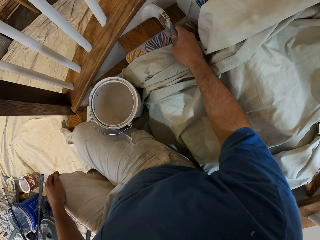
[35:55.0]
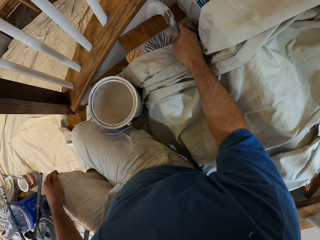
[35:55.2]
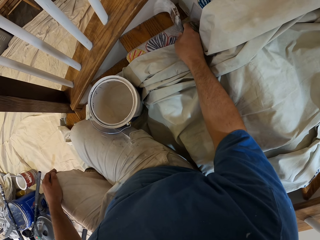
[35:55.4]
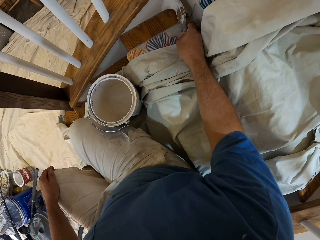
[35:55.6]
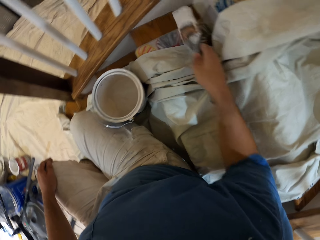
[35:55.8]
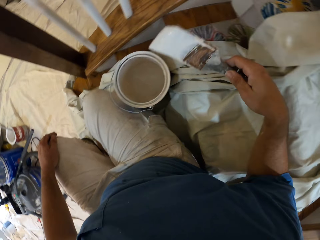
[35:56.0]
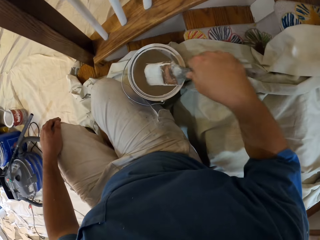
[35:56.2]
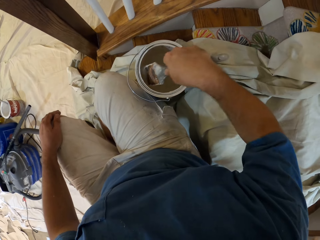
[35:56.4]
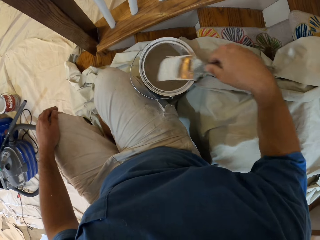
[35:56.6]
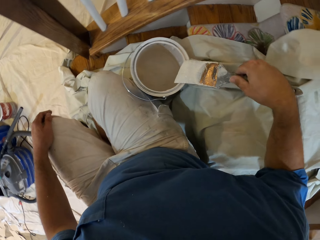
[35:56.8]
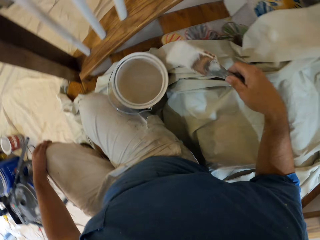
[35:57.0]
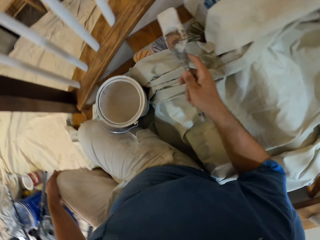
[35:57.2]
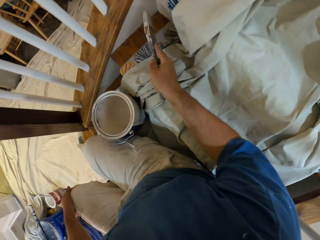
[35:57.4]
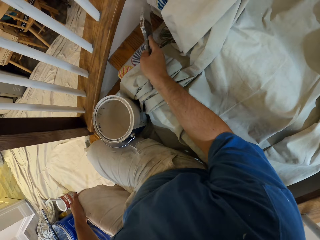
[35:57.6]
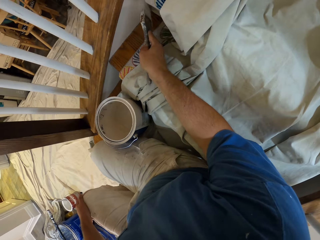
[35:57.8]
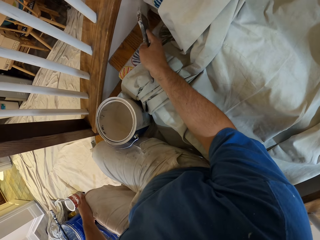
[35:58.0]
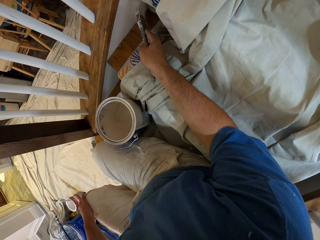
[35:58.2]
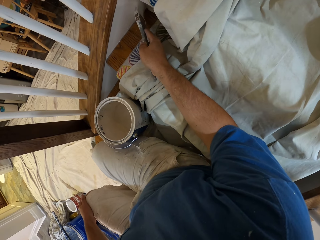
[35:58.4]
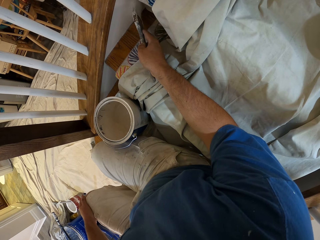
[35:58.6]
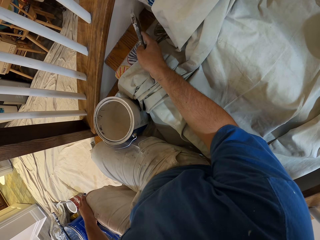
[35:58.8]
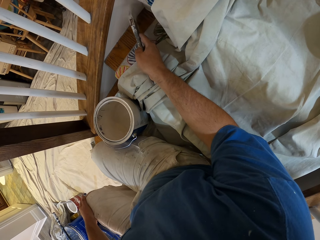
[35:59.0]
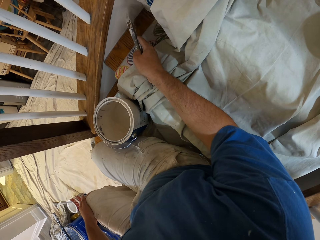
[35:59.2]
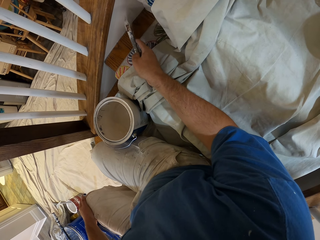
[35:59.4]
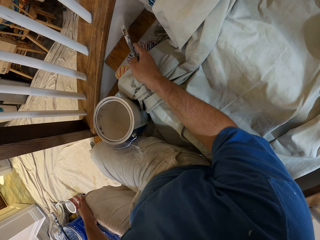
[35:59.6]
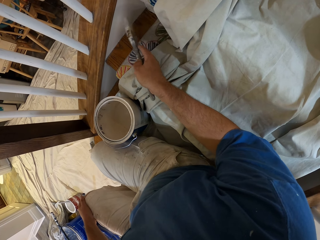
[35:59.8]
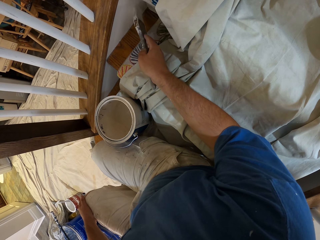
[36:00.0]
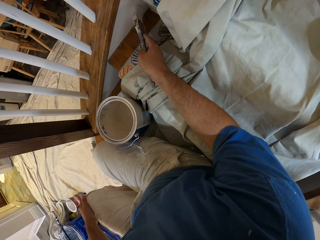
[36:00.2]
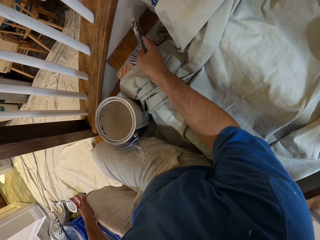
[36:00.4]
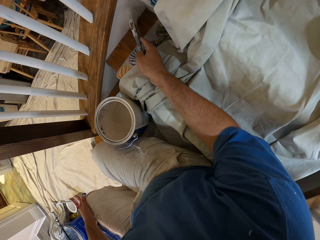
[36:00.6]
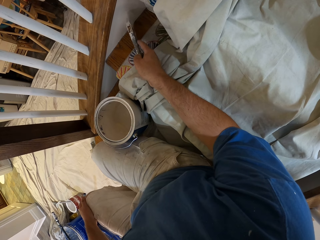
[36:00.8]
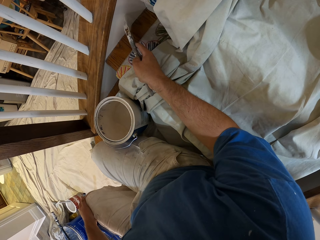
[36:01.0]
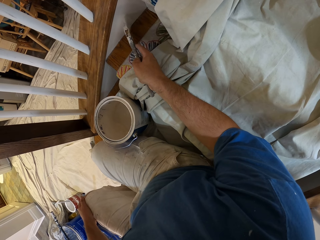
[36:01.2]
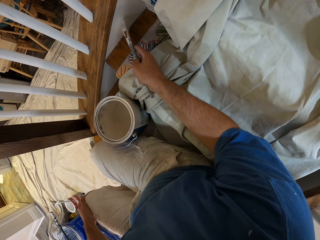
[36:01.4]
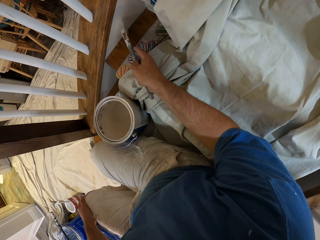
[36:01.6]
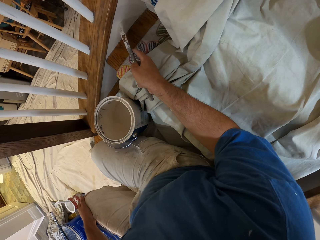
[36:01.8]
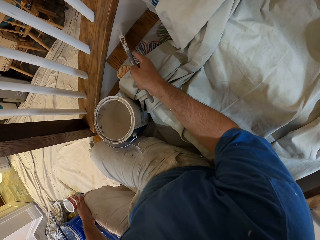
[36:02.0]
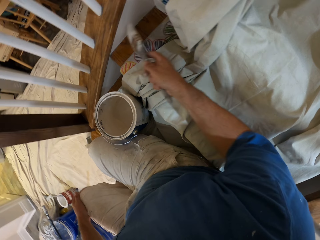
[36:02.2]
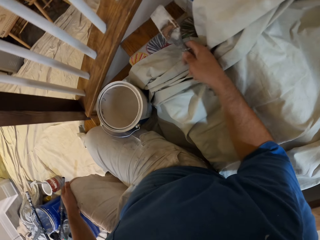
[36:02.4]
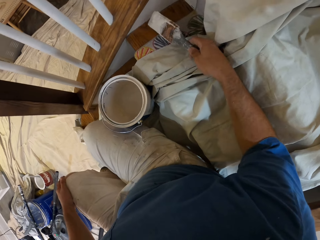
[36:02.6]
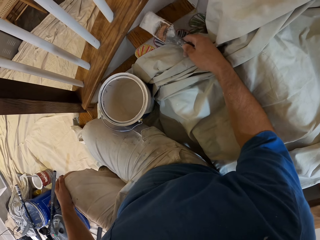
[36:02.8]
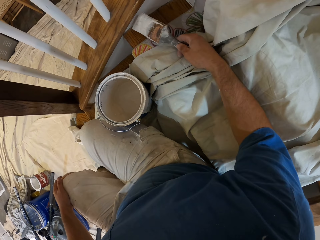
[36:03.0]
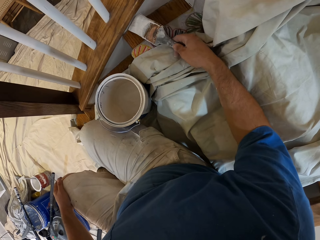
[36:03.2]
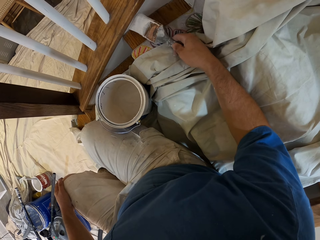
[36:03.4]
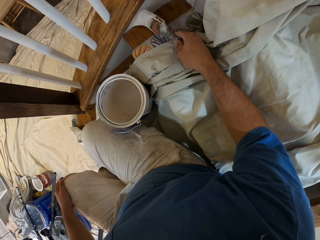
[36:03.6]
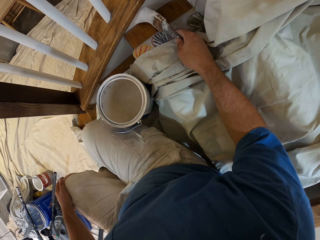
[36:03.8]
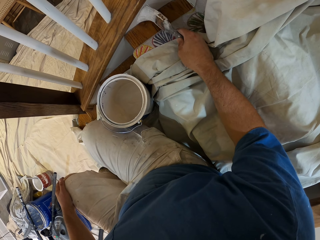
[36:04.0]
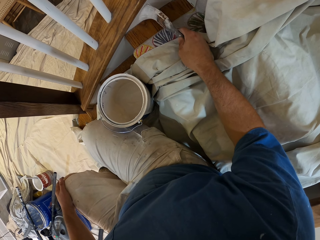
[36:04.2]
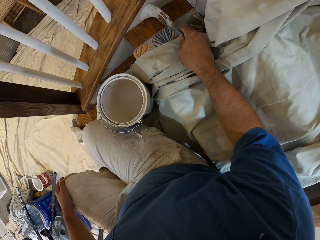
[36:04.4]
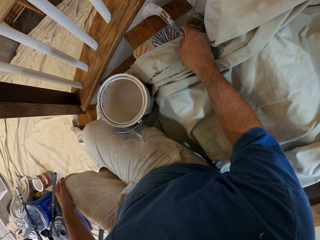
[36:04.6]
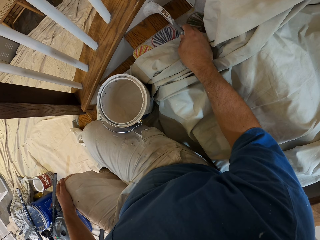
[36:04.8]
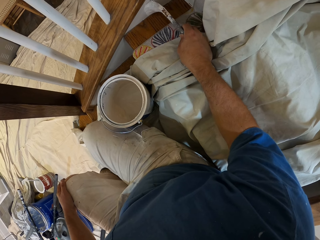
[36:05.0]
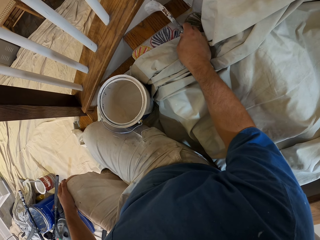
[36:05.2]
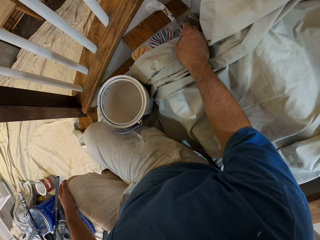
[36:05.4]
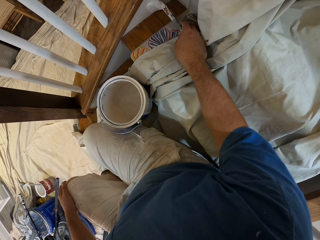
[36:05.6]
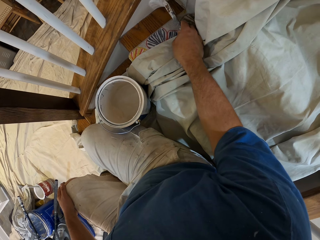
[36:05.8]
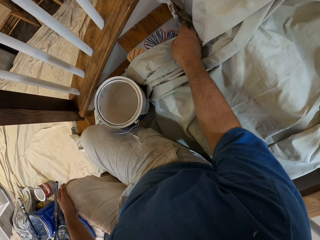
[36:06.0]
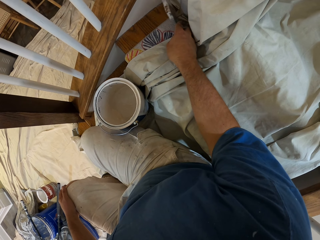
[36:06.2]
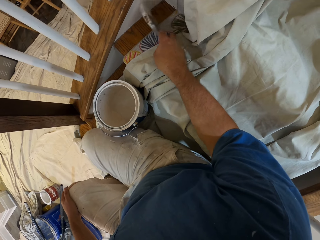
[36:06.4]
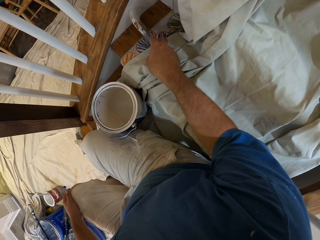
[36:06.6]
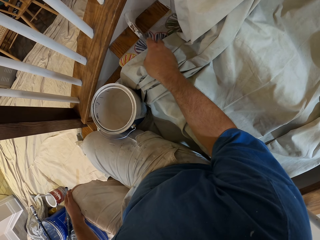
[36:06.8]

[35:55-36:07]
The camera wearer dips the paint brush into the paint. They paint the stairs with the brush.

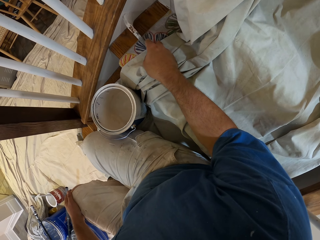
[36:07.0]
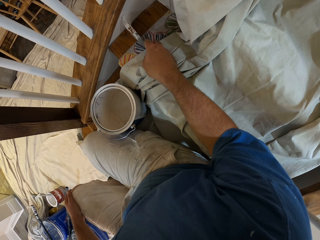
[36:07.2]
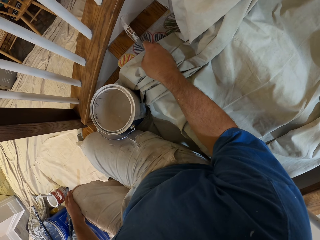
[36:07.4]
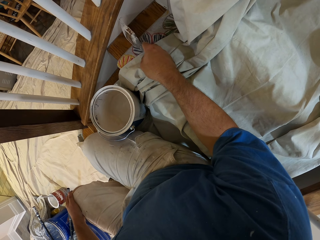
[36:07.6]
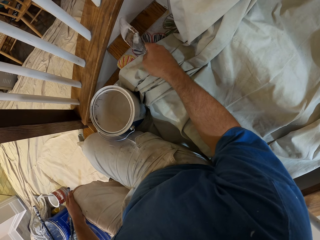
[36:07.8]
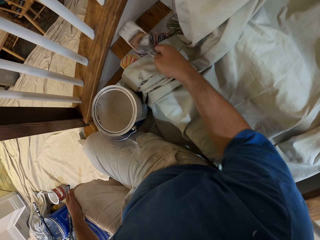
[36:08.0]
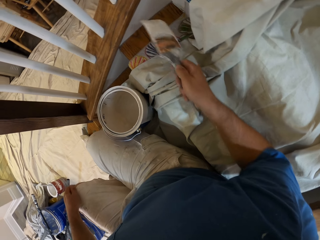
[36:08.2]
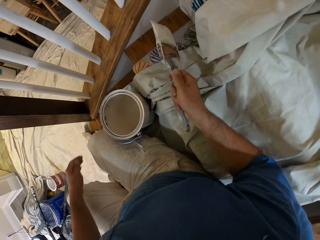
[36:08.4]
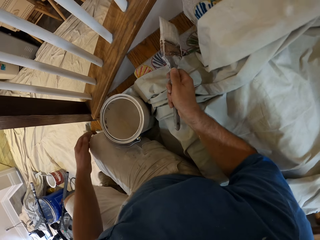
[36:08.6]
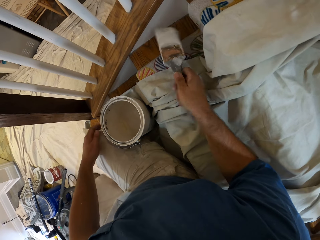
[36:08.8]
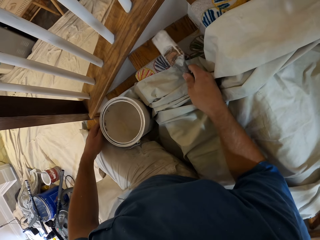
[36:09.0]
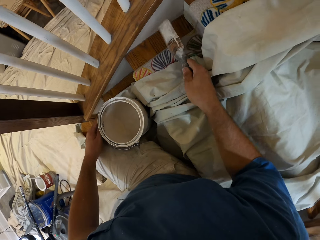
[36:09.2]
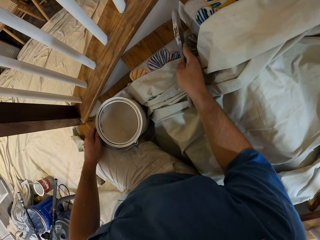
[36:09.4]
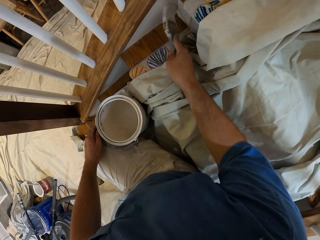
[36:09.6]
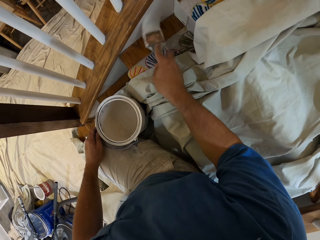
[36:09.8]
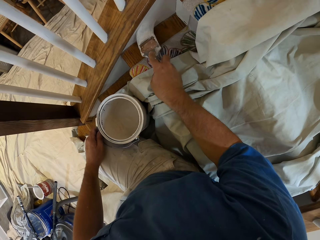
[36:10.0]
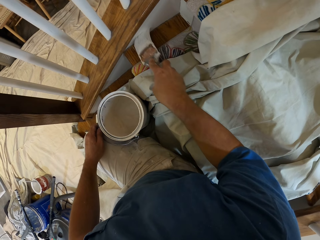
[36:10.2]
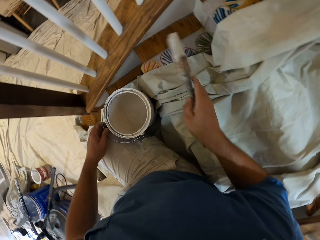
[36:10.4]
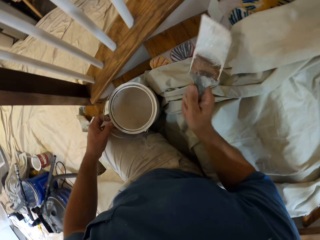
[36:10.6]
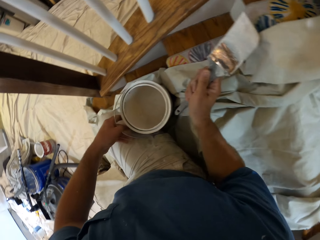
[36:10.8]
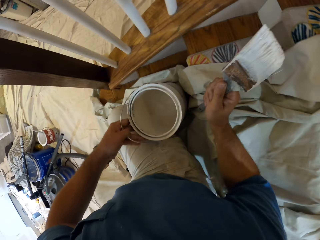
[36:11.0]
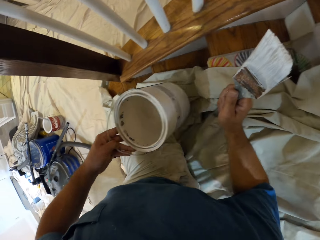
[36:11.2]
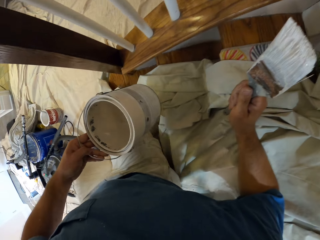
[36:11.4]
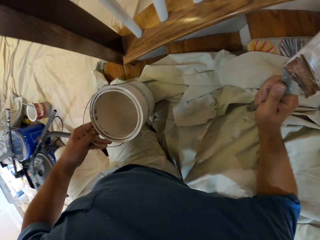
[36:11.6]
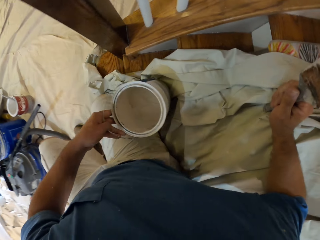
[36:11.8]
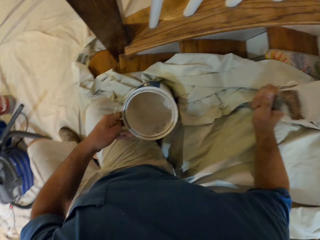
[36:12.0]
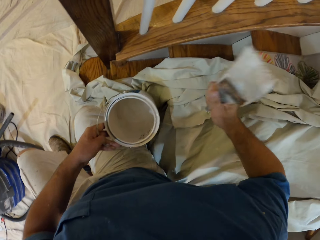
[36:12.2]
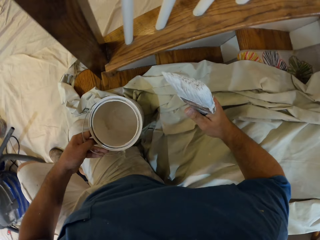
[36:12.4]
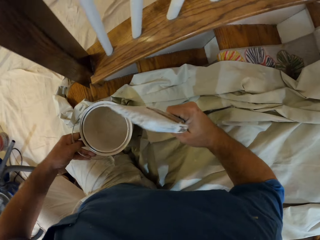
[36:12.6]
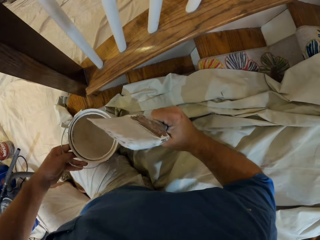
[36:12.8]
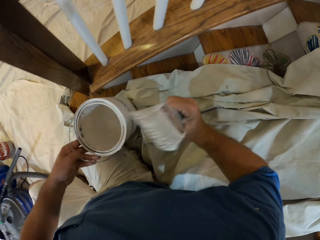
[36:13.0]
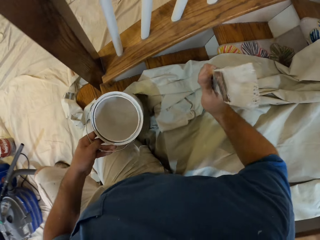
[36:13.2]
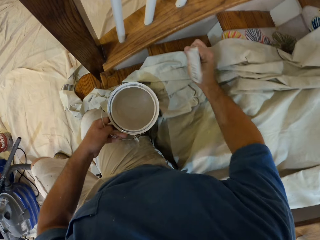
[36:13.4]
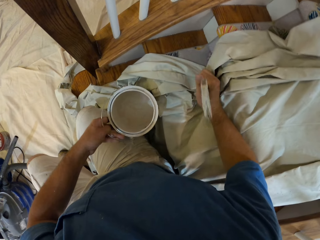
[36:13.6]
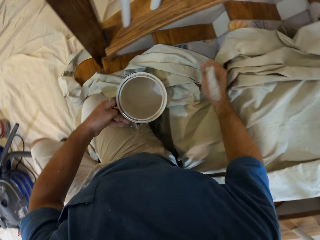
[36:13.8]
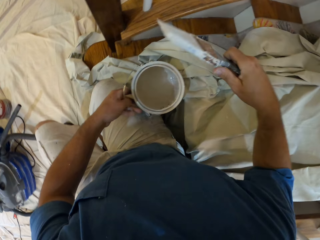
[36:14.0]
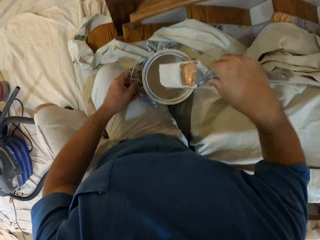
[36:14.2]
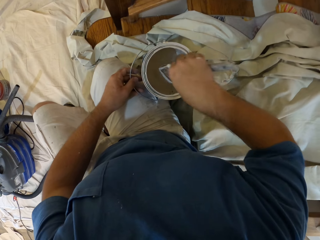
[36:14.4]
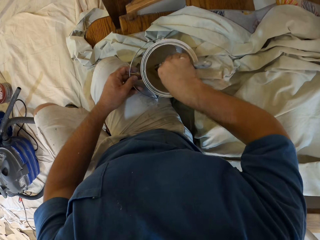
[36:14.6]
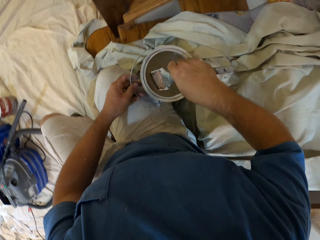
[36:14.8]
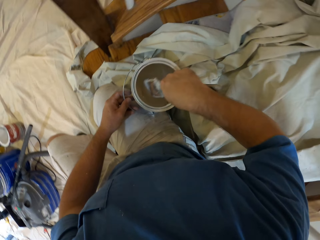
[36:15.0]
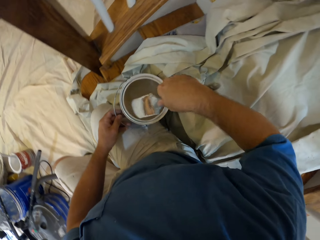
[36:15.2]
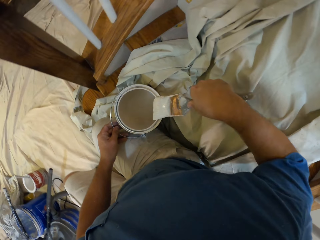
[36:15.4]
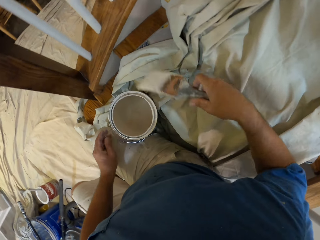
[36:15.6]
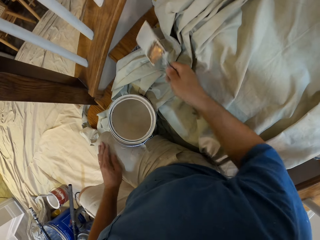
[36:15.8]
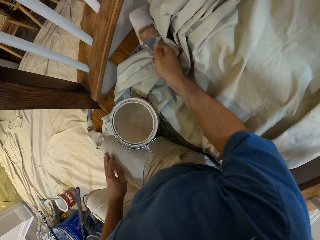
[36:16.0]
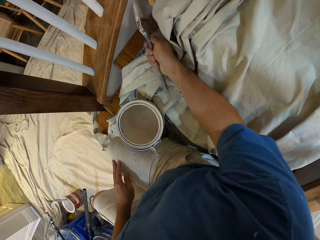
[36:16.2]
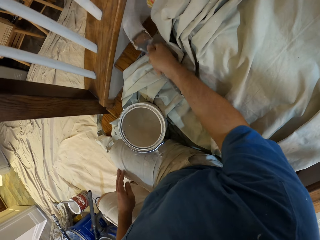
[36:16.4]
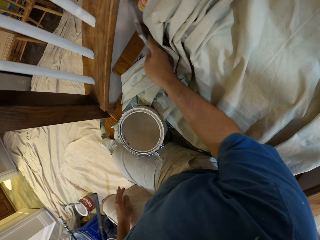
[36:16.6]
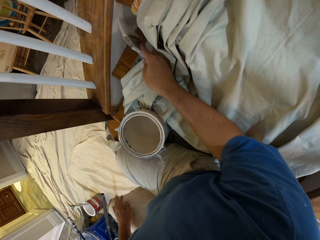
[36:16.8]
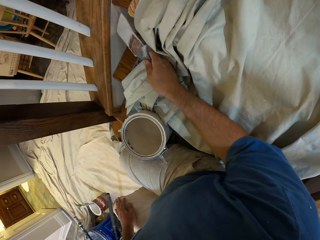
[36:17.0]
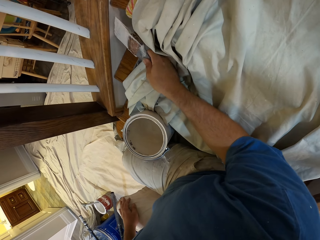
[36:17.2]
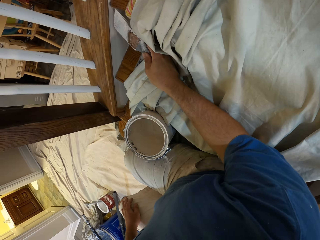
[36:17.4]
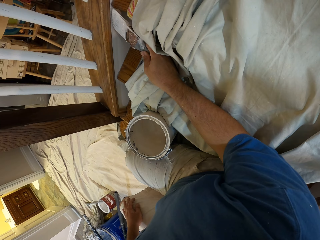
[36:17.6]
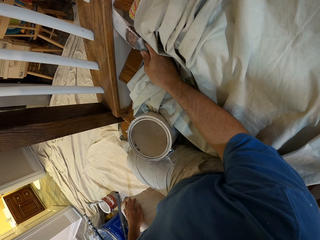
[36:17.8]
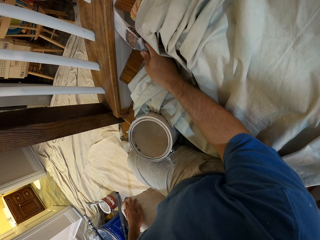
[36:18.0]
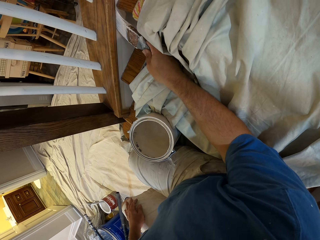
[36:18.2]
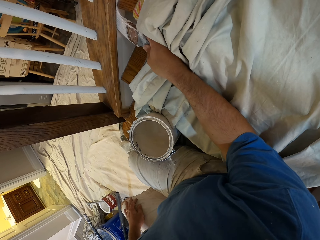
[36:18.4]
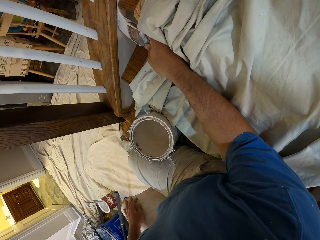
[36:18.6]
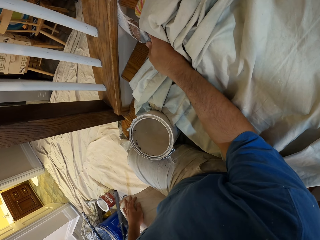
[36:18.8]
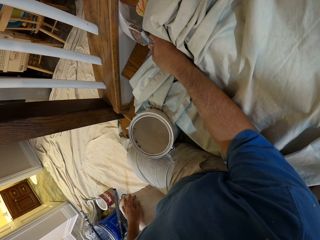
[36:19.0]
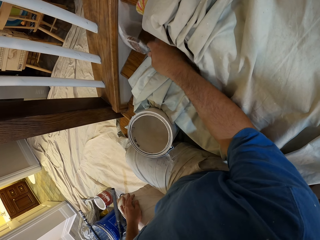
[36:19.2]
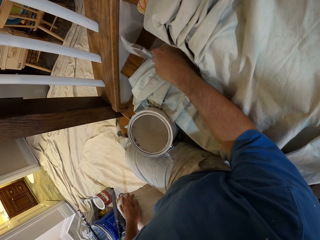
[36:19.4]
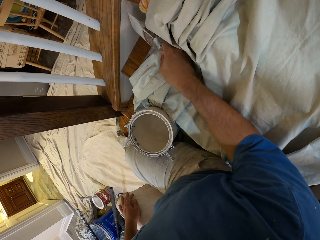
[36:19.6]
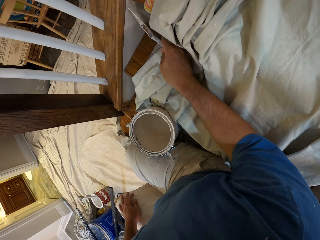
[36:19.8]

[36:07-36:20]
The camera wearer picks the paint from the stairs. He moves the paint with his left hand, adjusts his position on the staircase, and moves down the stairs. He puts the paint on the stairs. He dips the paint brush into the paint. He paints the staircase.
